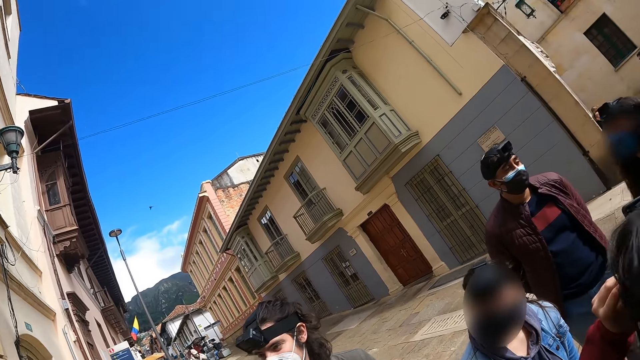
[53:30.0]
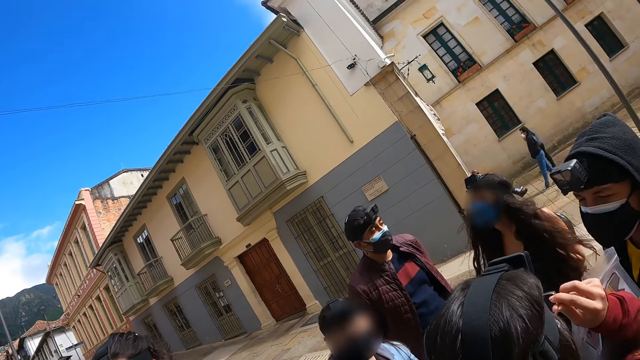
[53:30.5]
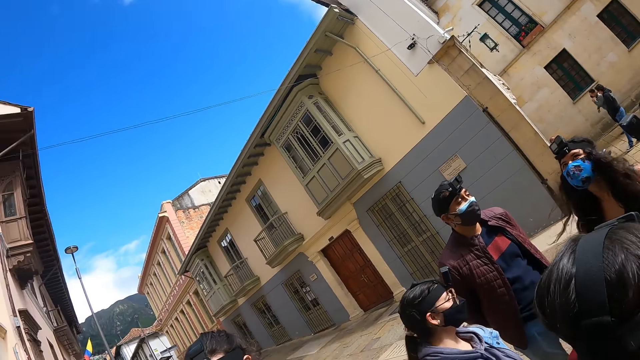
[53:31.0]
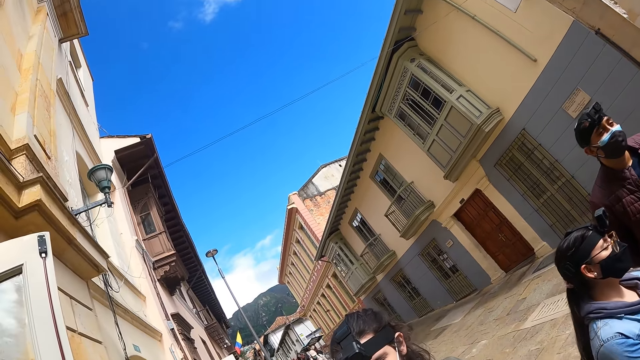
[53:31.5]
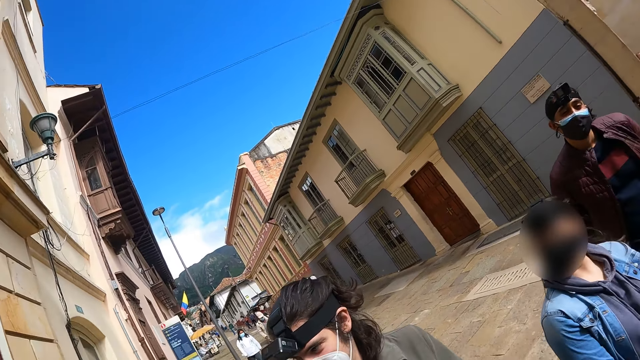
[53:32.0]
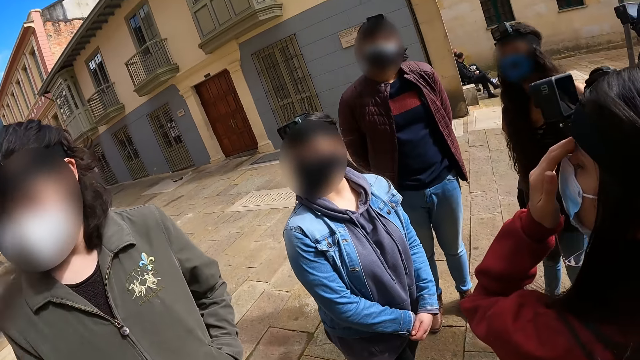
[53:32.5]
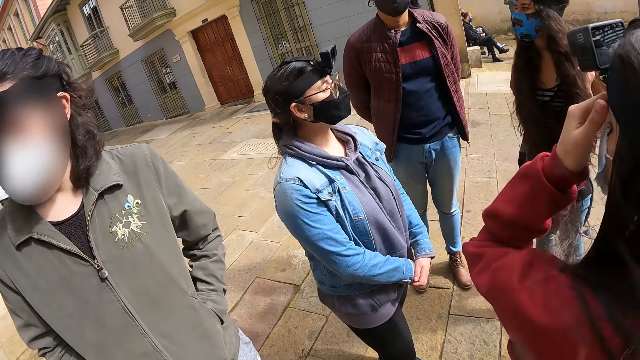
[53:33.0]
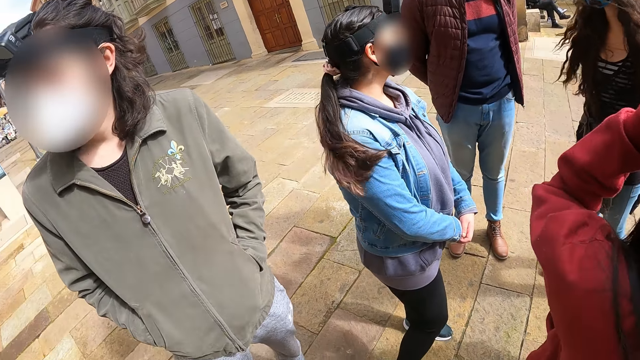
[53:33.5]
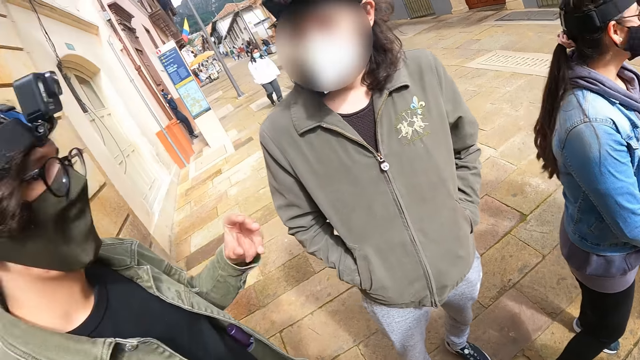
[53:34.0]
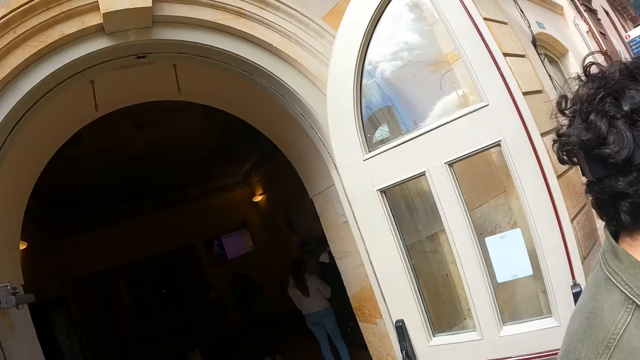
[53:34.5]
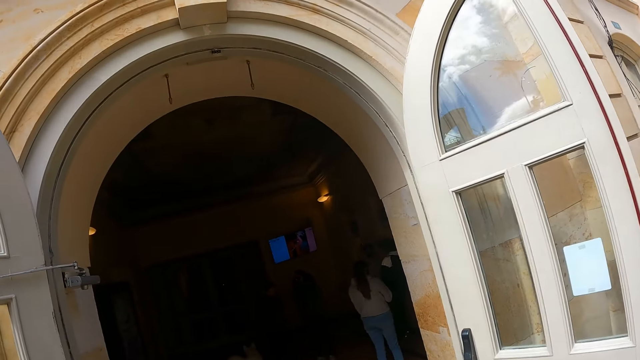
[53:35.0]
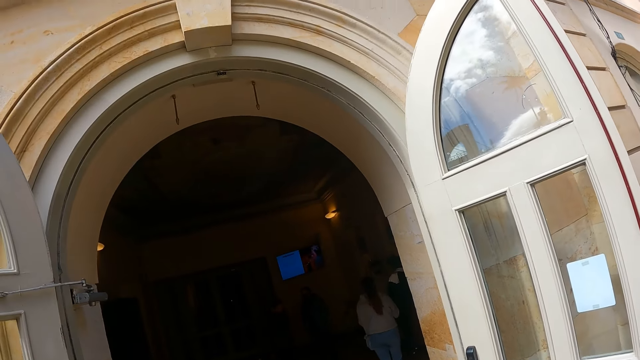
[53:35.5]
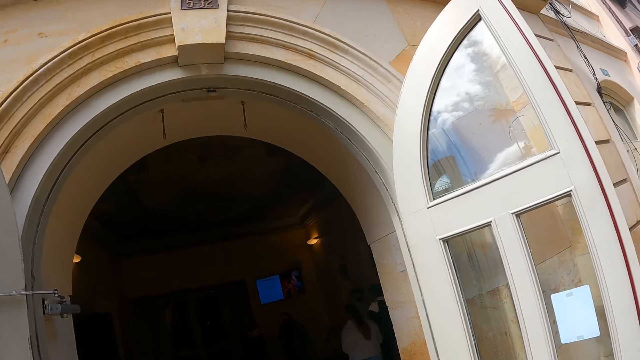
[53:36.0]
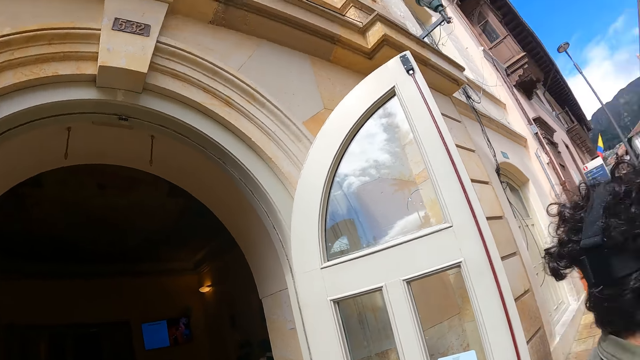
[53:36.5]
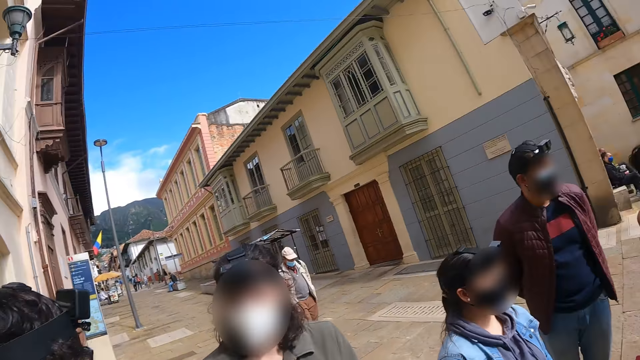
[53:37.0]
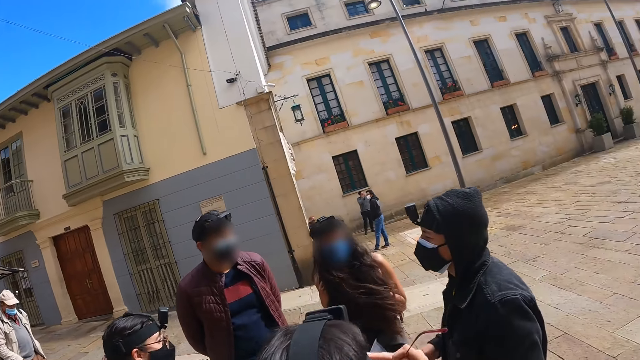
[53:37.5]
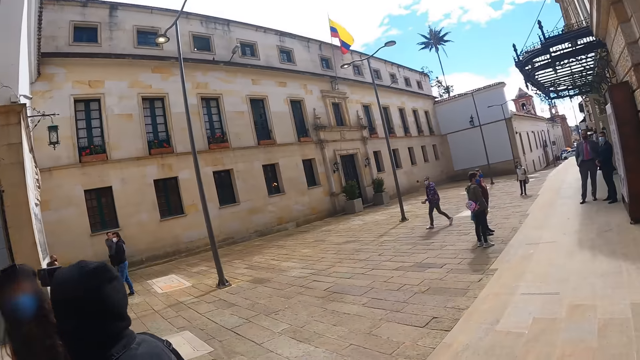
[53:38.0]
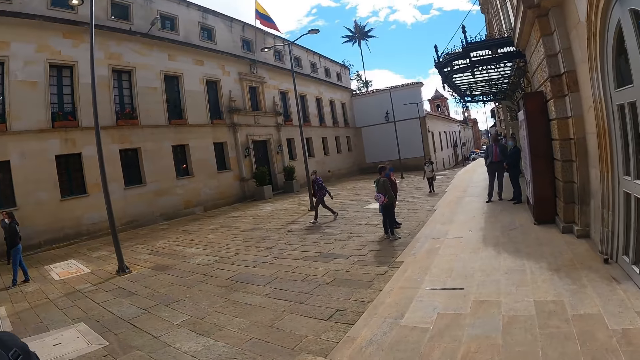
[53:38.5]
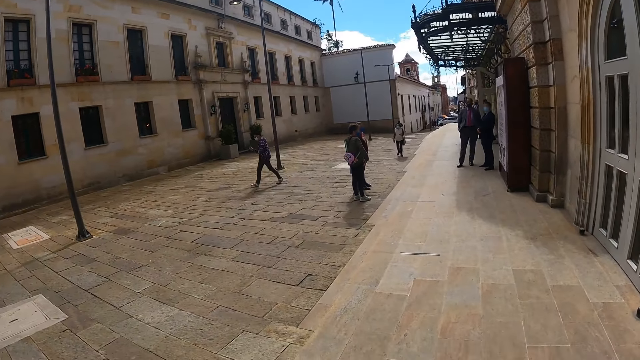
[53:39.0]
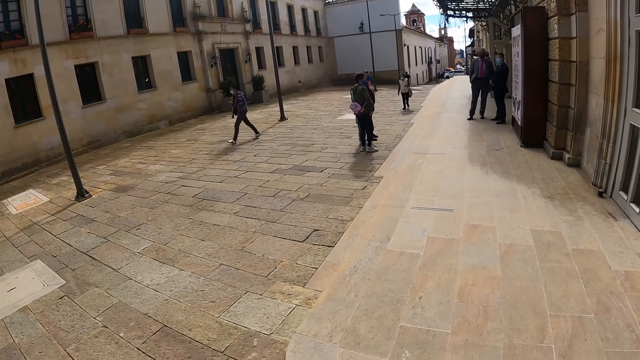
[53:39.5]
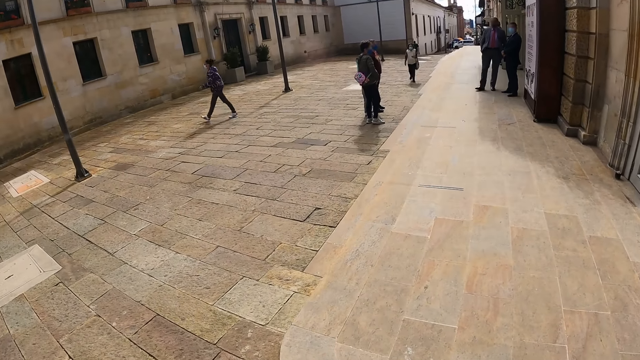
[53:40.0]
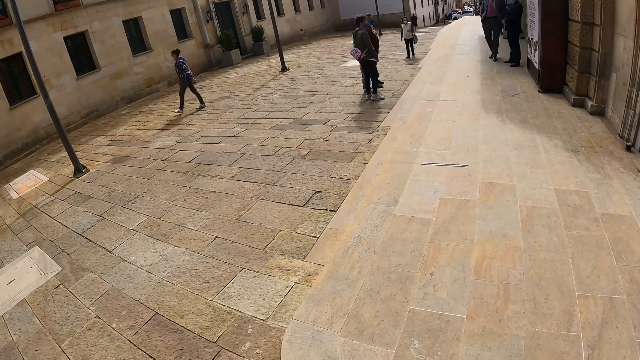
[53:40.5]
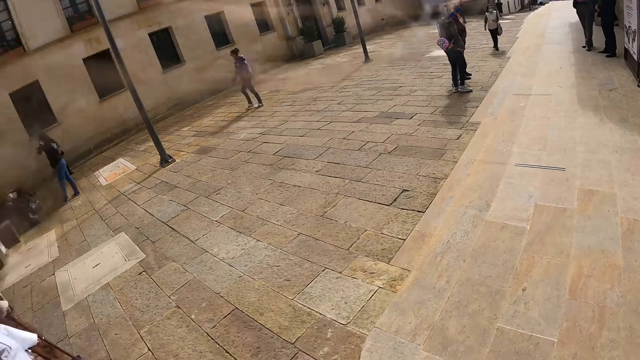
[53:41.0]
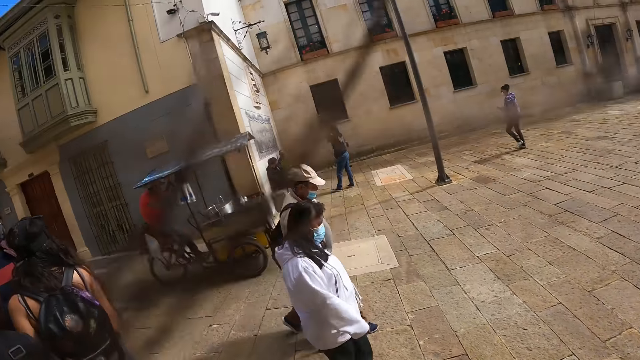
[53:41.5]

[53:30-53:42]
The camera wearer looks around the building. They stare at a crowd. They stare at the reception. They stare at the building.

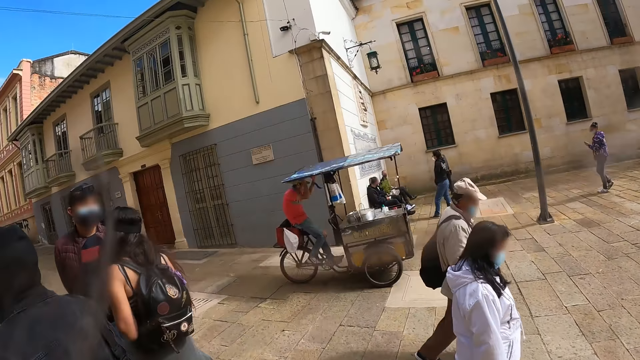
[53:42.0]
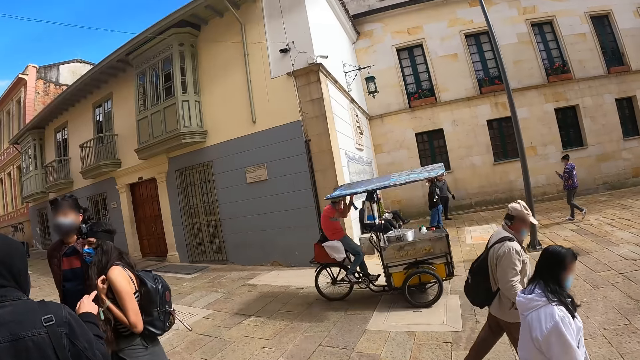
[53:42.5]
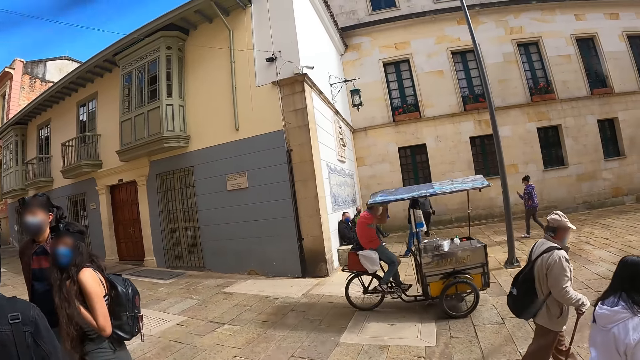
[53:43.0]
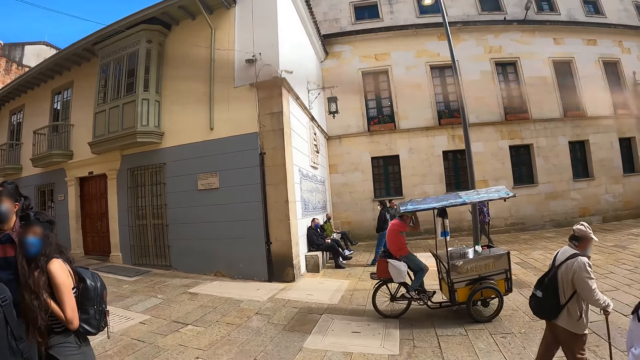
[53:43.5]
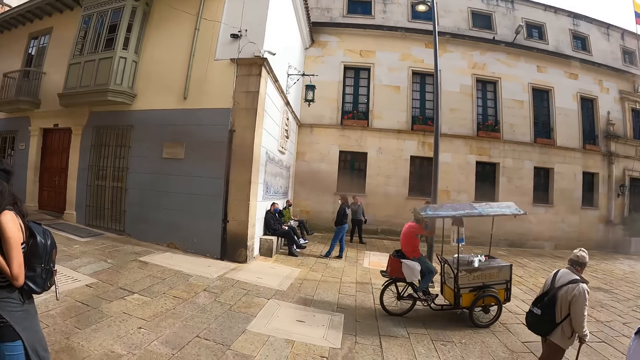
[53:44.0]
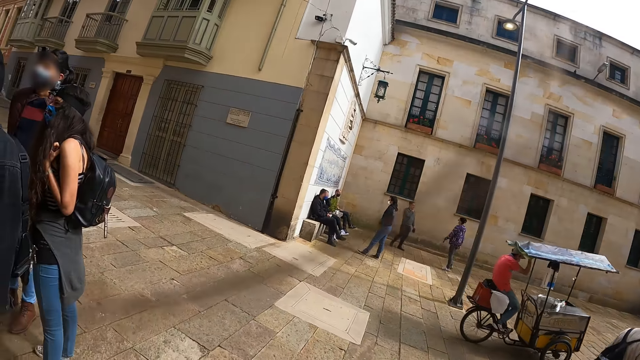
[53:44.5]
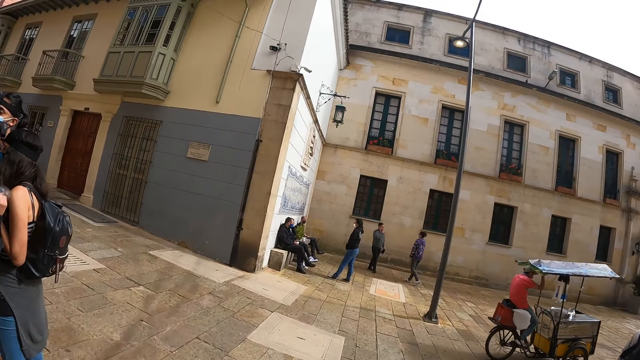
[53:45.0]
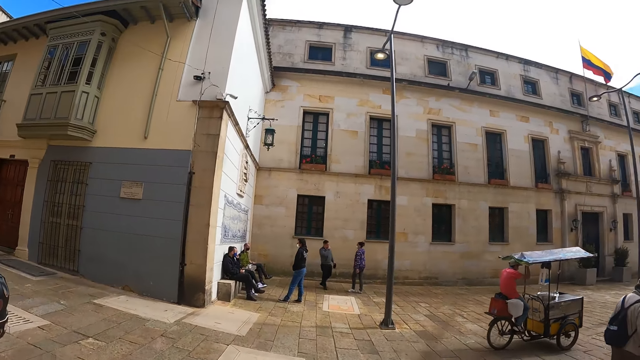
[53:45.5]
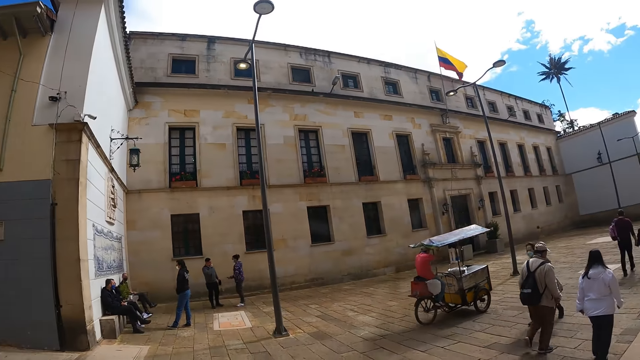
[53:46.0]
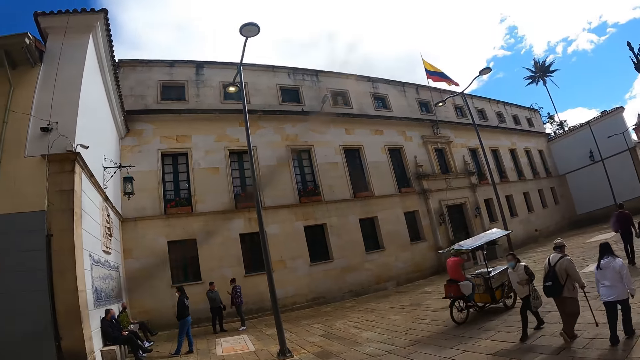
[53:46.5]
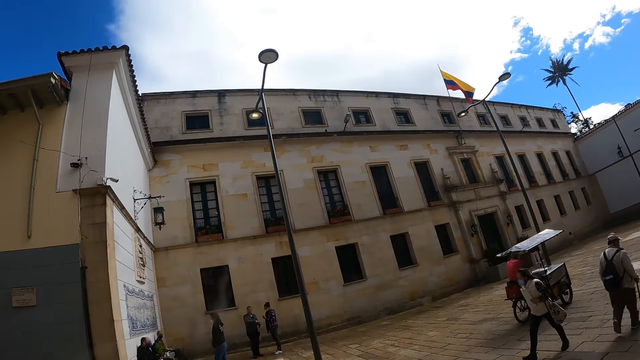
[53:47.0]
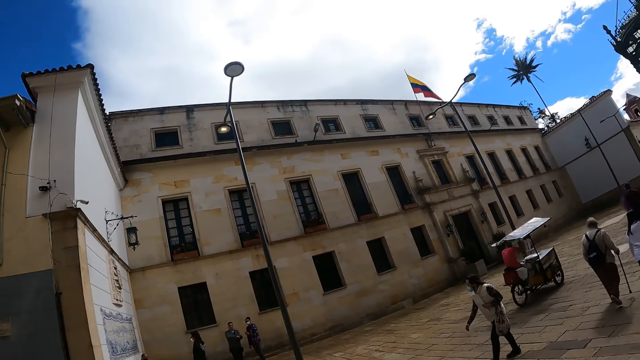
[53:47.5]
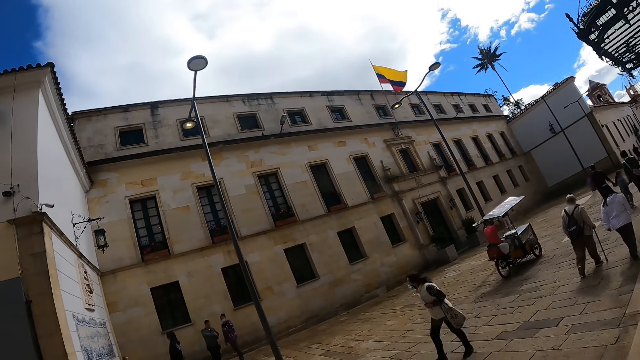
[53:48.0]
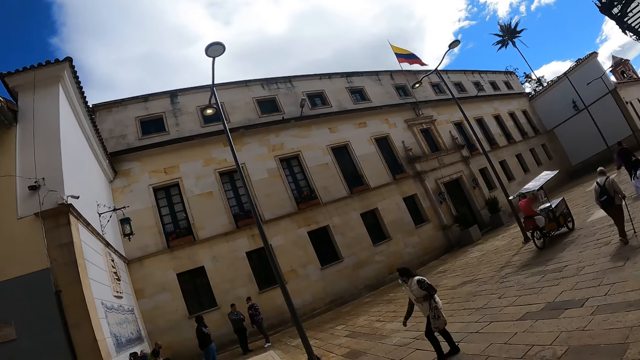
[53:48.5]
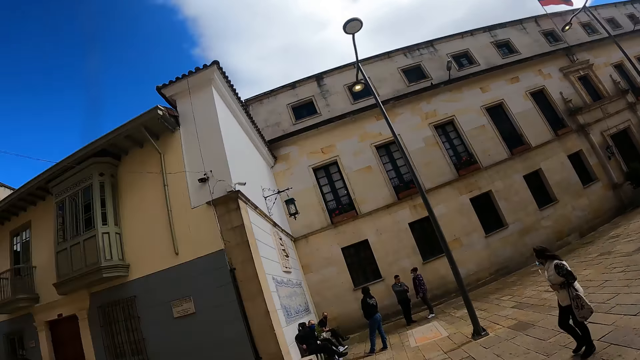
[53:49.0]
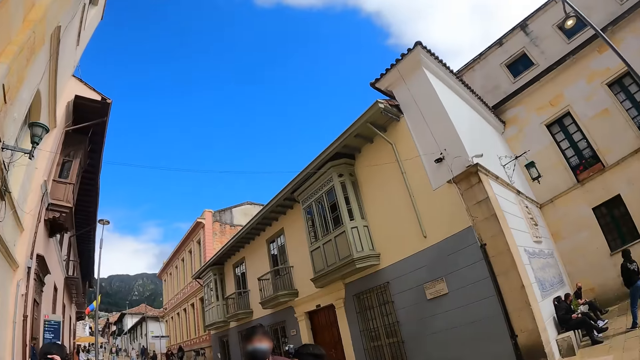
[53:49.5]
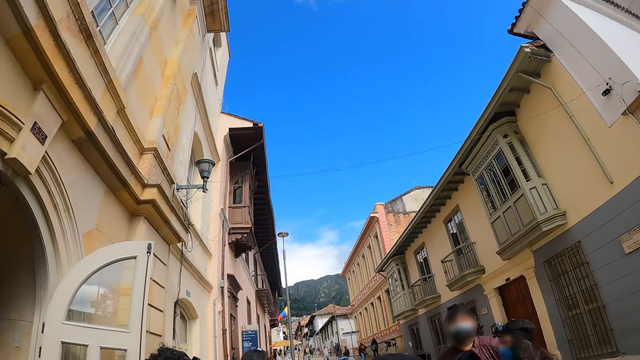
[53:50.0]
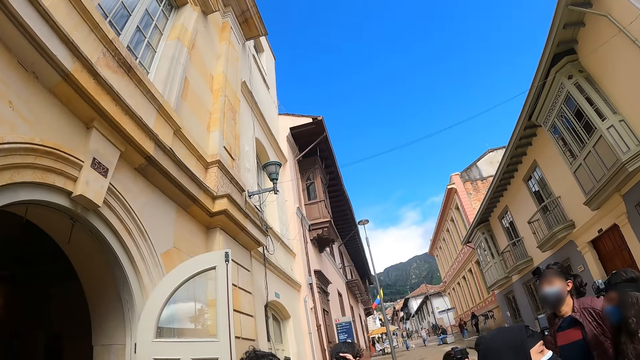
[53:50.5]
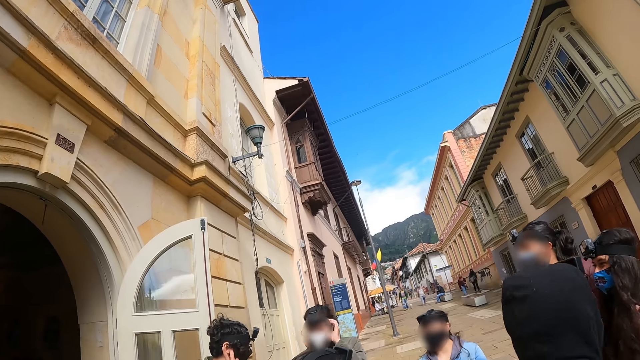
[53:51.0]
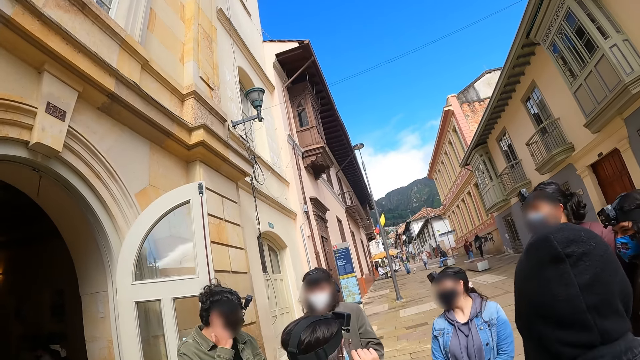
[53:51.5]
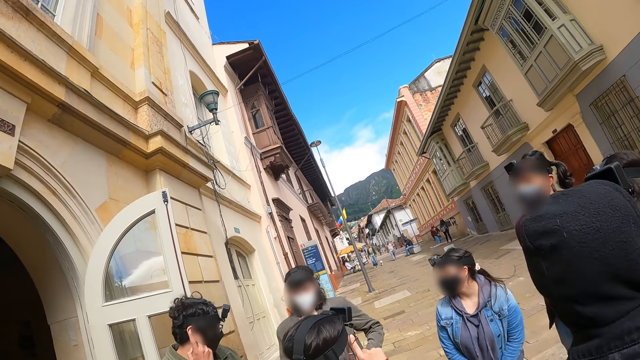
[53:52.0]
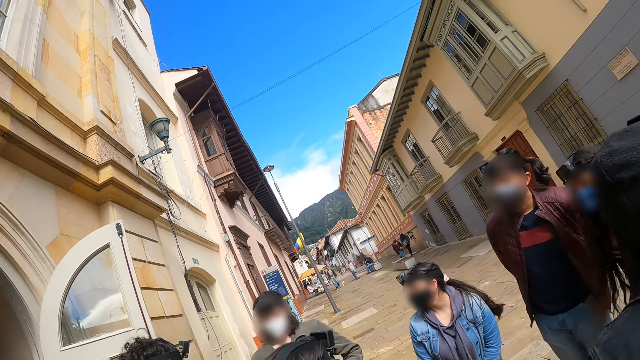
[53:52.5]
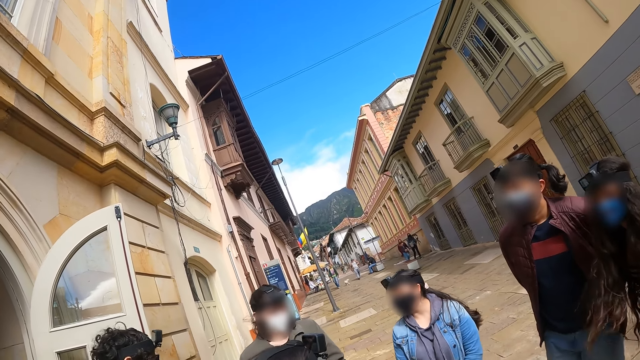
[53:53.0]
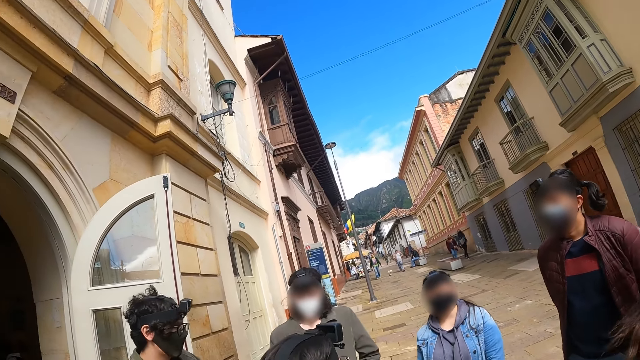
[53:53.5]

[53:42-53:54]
The camera wearer stares at a crowd.
